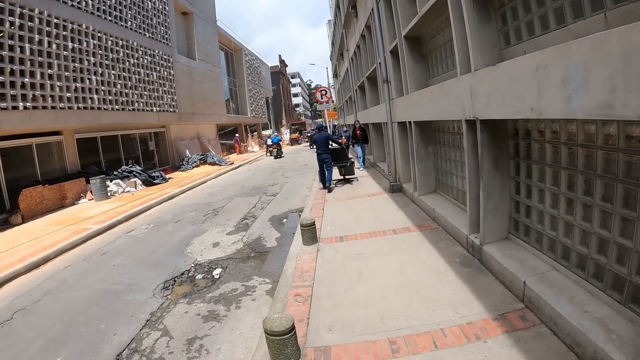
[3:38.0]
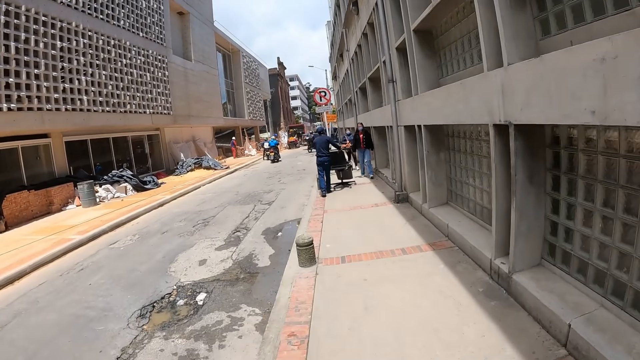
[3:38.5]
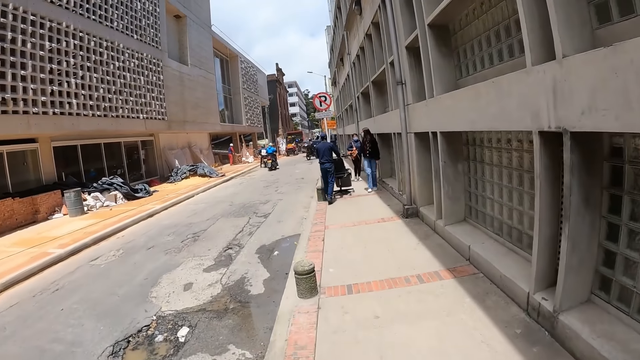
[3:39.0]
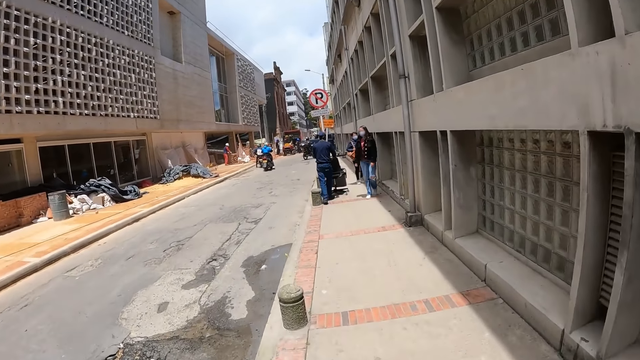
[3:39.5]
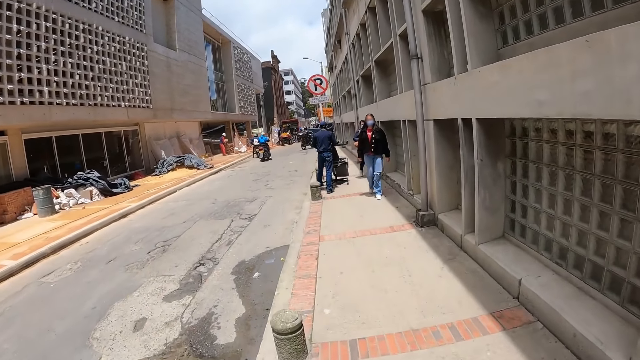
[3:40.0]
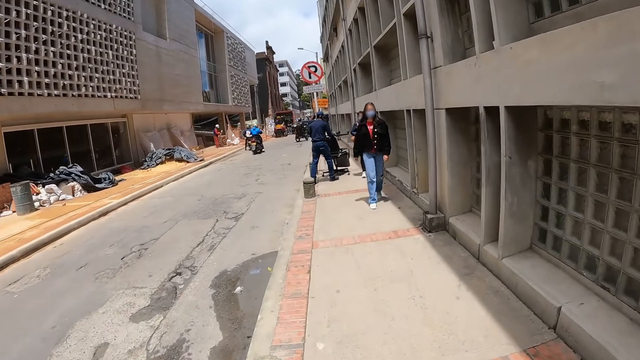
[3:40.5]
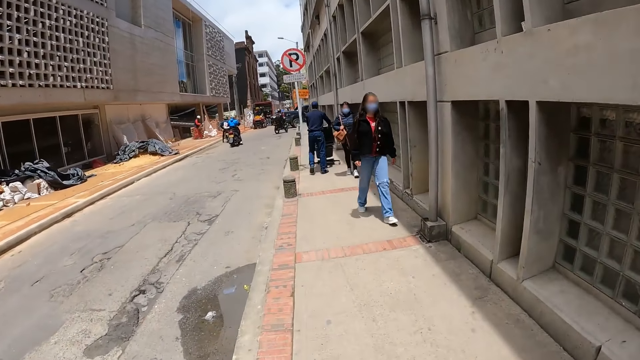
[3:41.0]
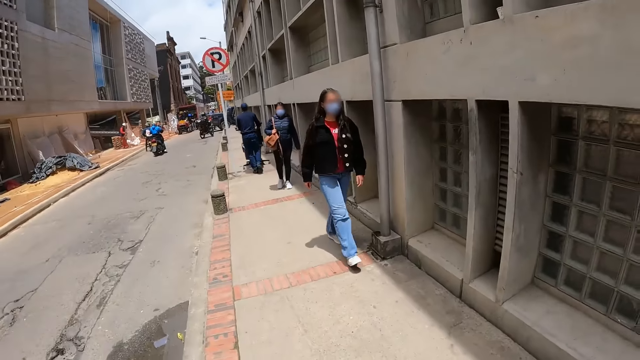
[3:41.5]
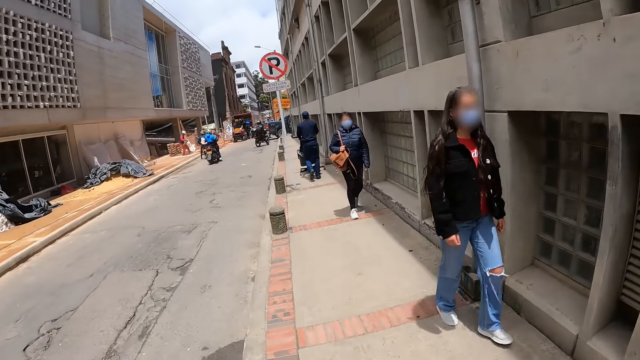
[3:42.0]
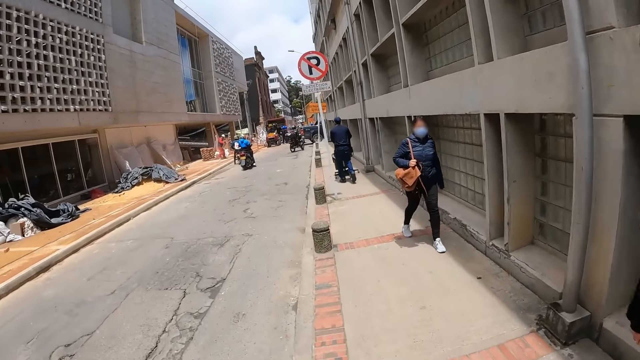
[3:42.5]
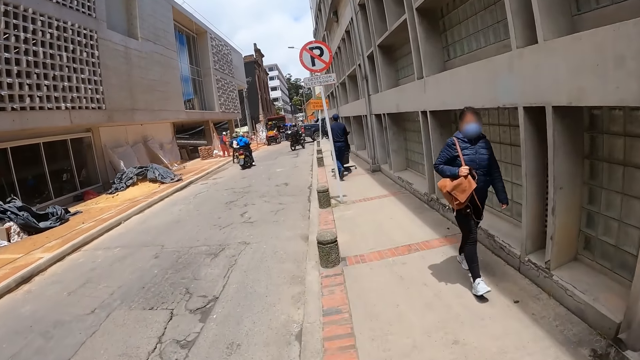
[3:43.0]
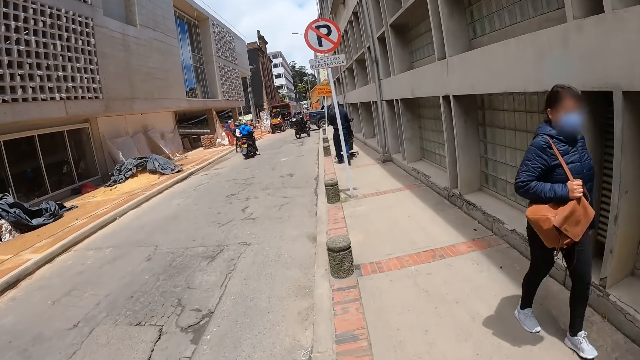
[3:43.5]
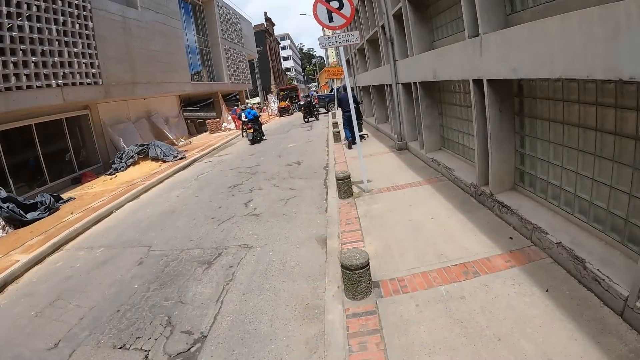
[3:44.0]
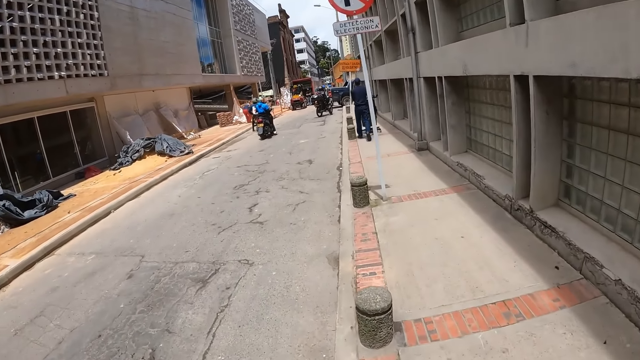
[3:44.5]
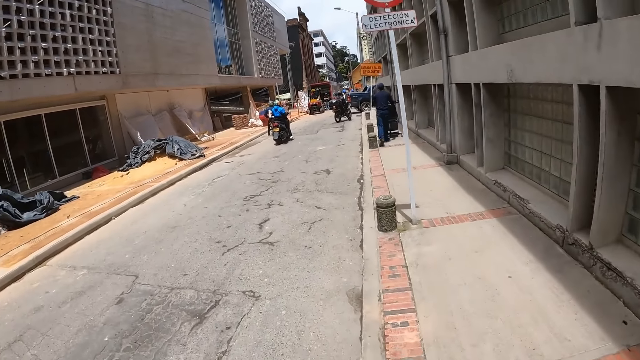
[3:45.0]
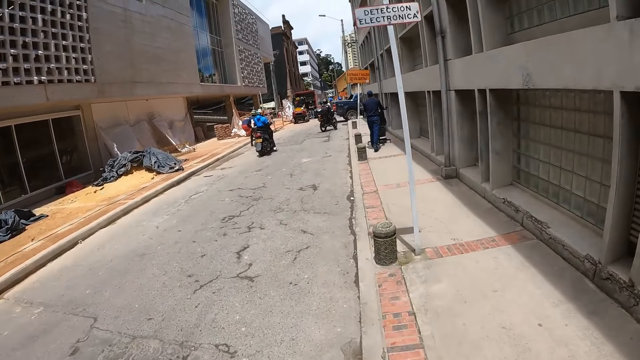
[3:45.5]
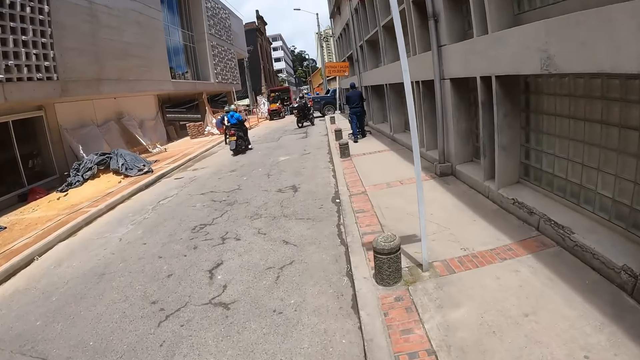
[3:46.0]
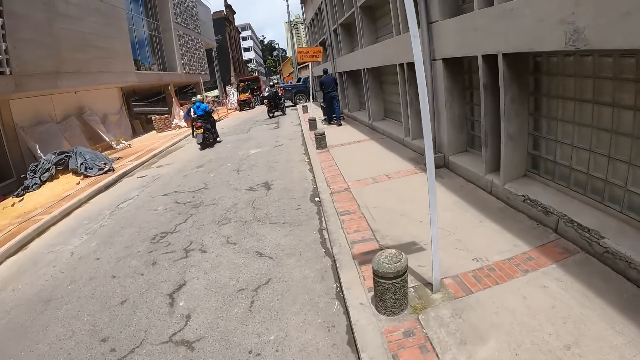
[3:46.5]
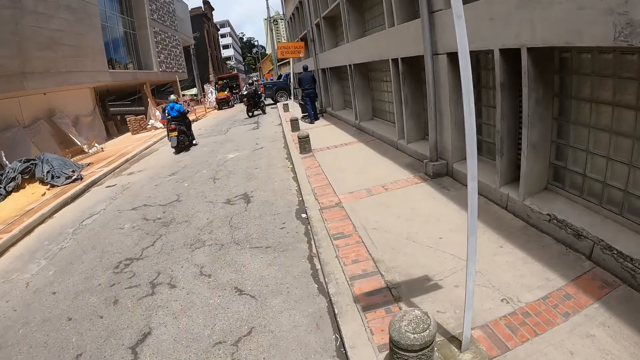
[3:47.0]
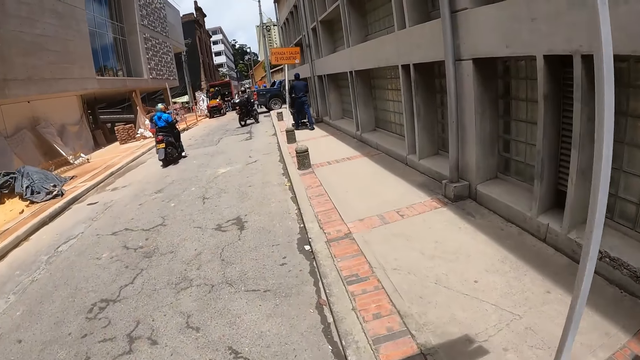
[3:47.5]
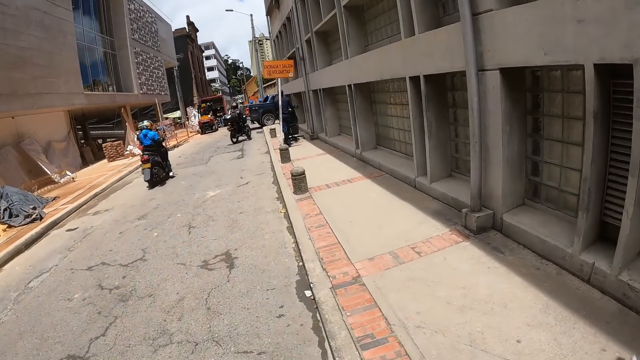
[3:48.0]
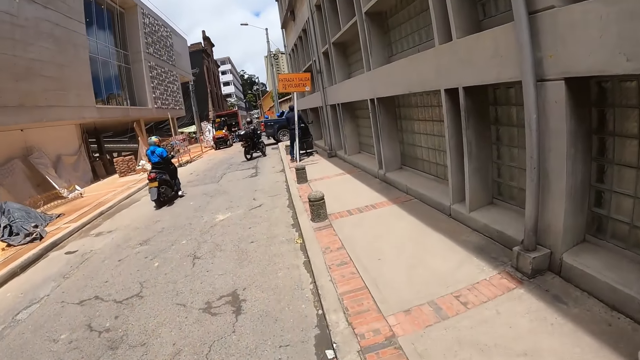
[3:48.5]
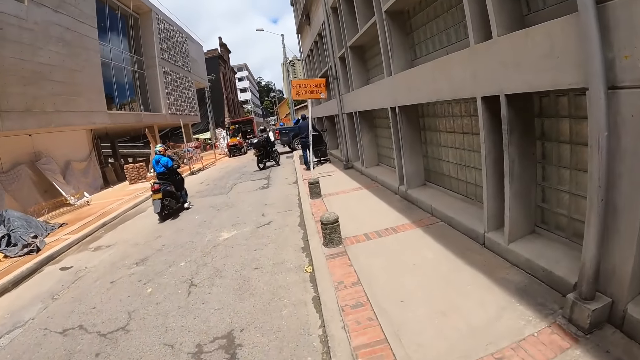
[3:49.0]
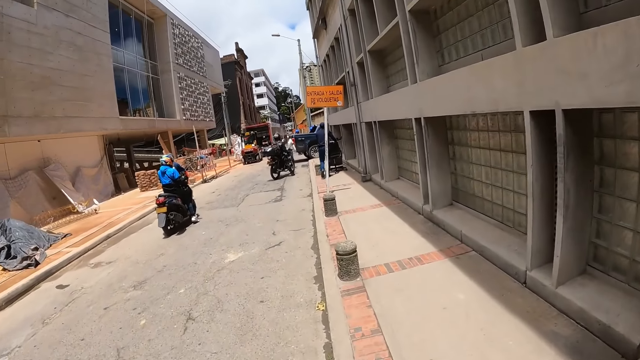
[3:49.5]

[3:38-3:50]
The camera wearer walks outside.

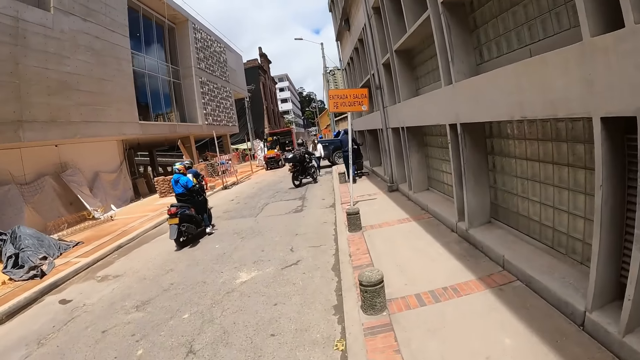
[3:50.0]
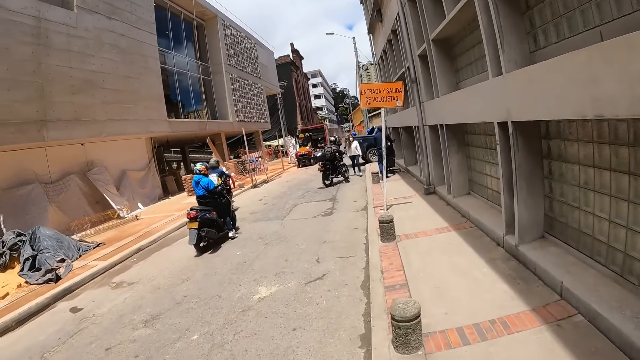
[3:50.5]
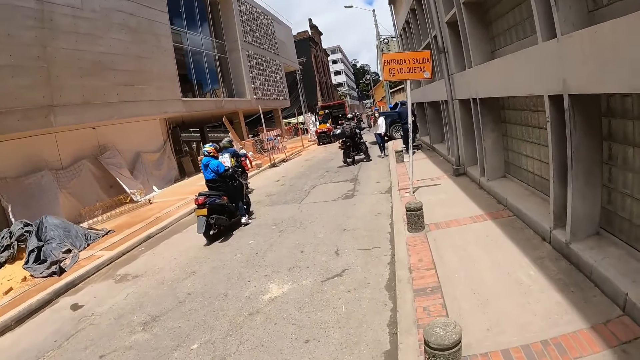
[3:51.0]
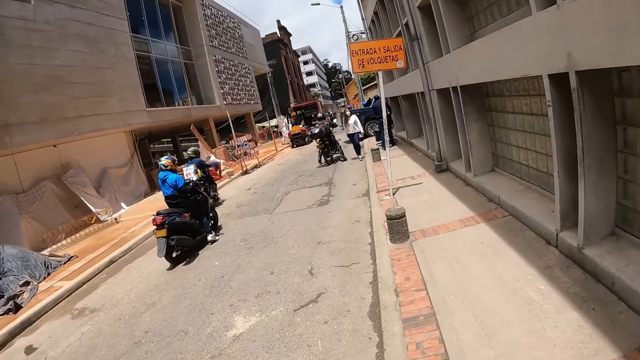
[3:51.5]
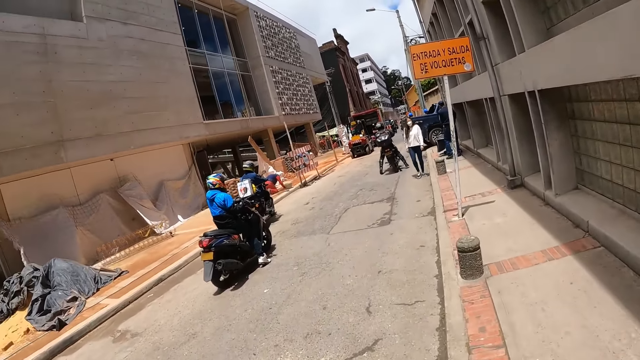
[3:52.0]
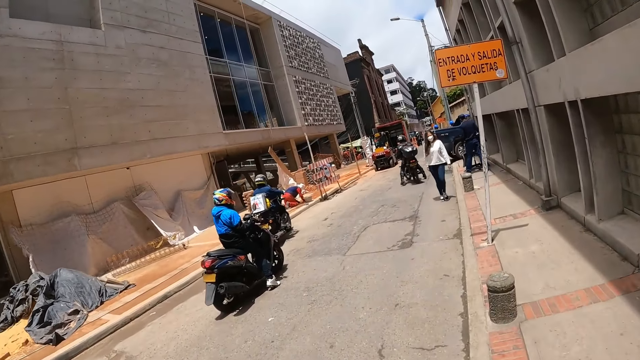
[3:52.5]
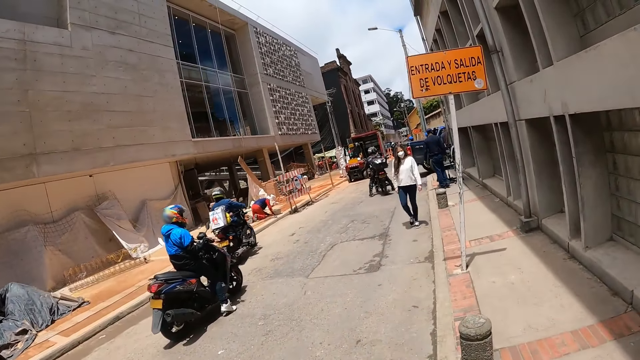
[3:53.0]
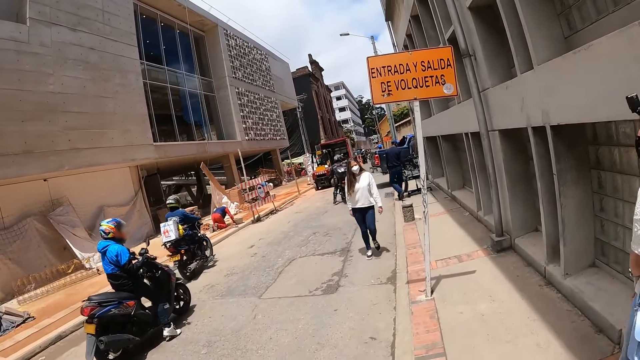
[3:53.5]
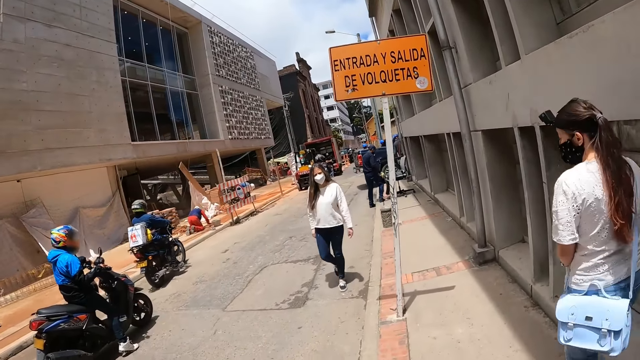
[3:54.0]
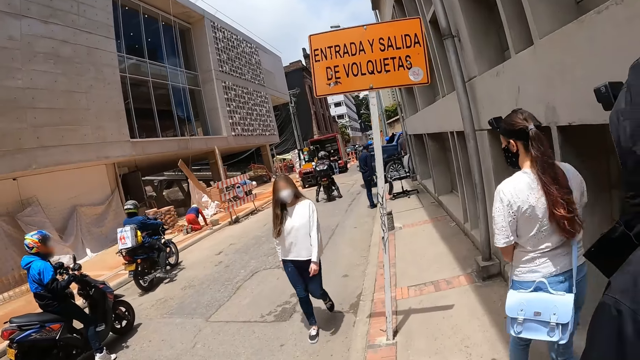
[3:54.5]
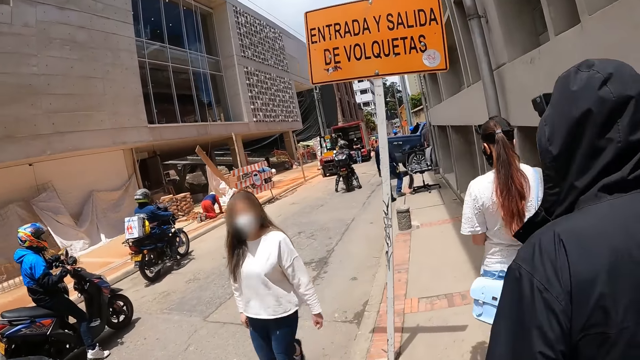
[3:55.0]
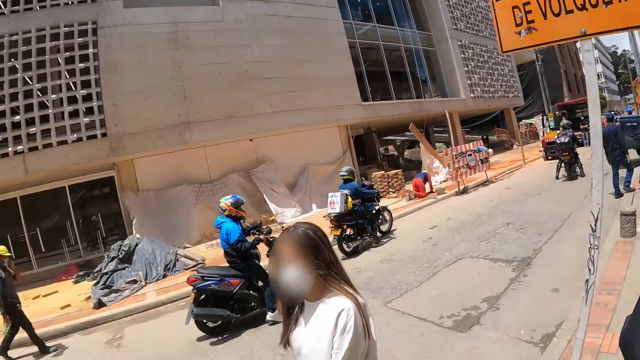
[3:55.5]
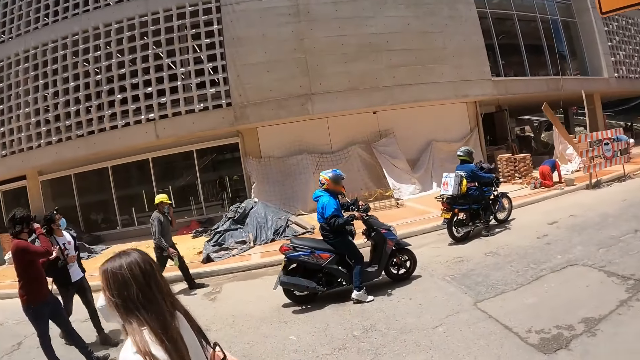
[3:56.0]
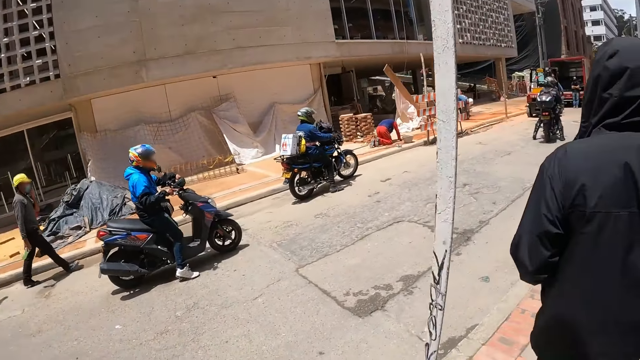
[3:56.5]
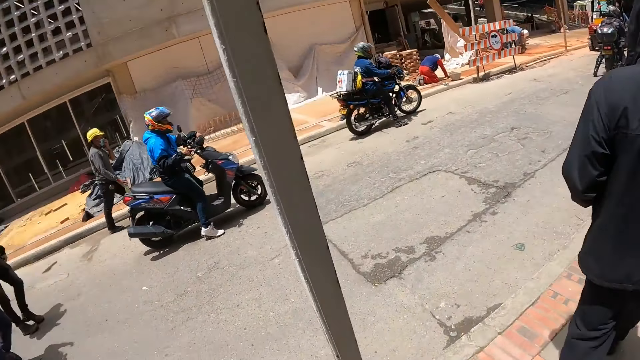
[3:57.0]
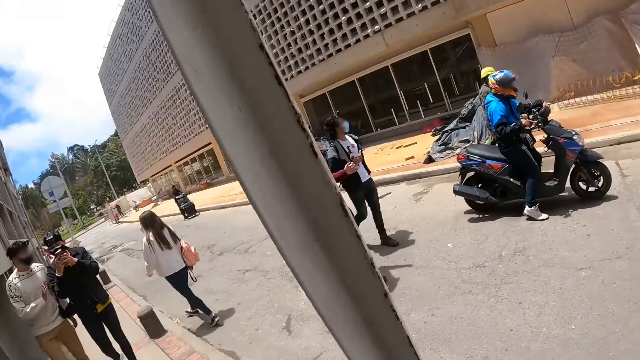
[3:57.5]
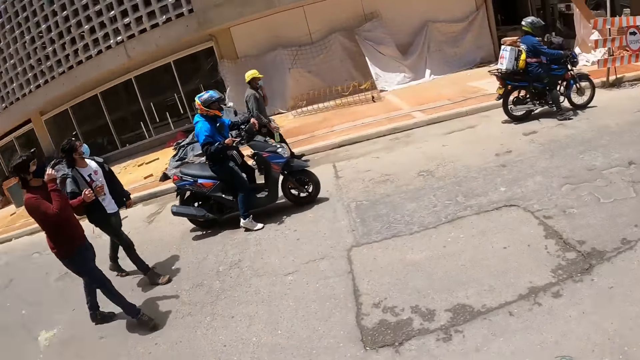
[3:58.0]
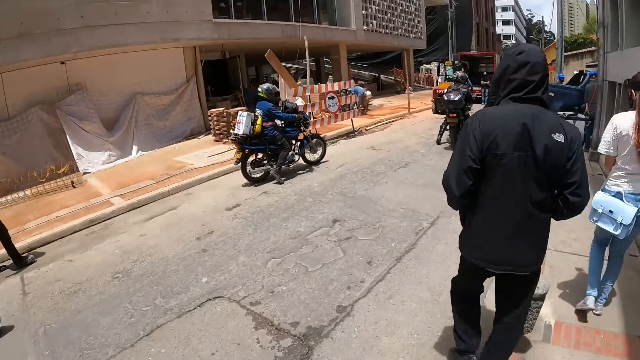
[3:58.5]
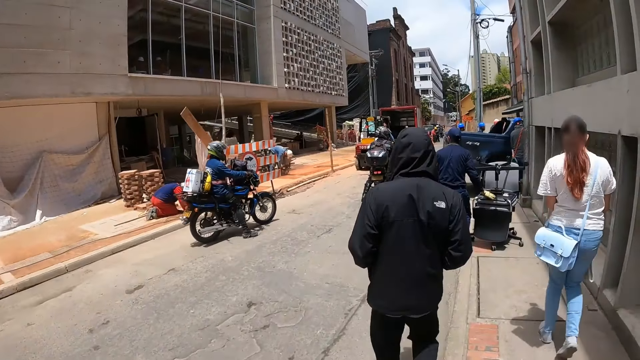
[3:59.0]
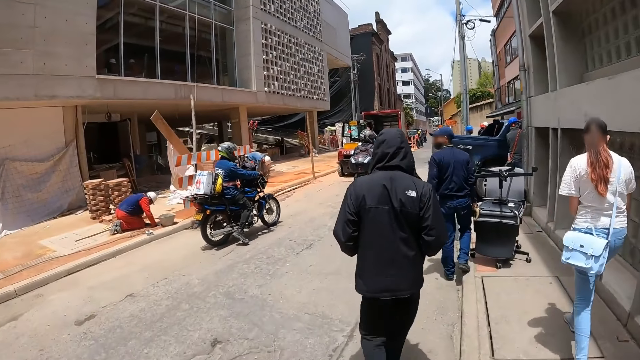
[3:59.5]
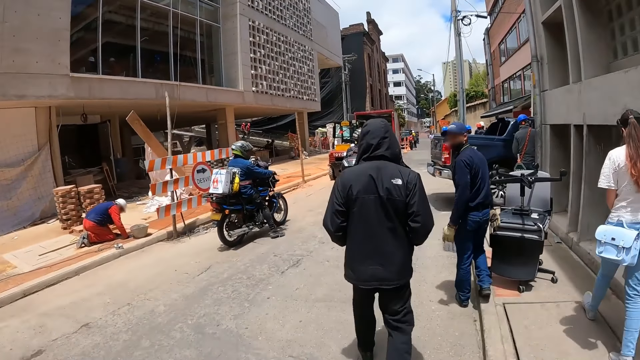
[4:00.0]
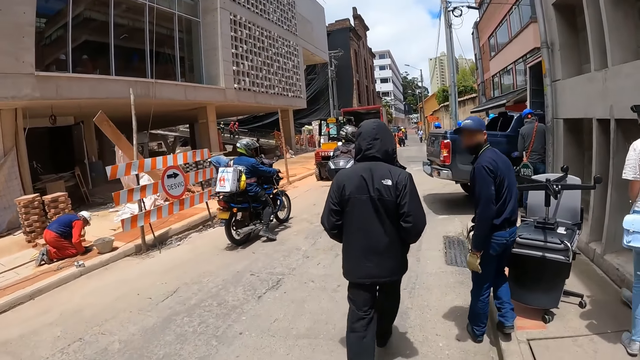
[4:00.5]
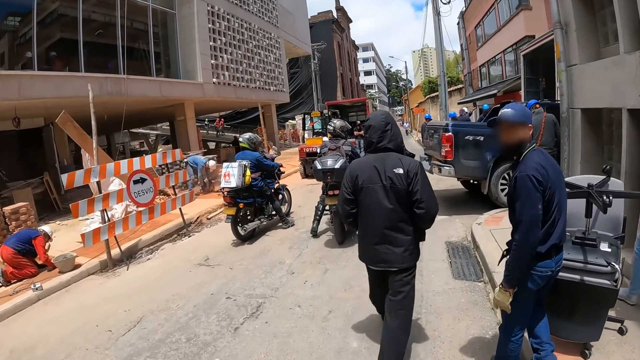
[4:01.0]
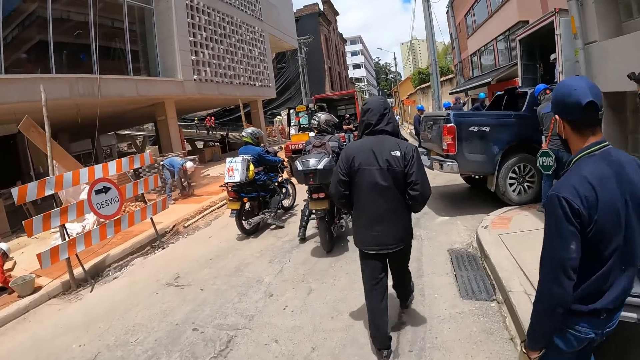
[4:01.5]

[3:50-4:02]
The camera wearer looks around the road. They walk along the road.
